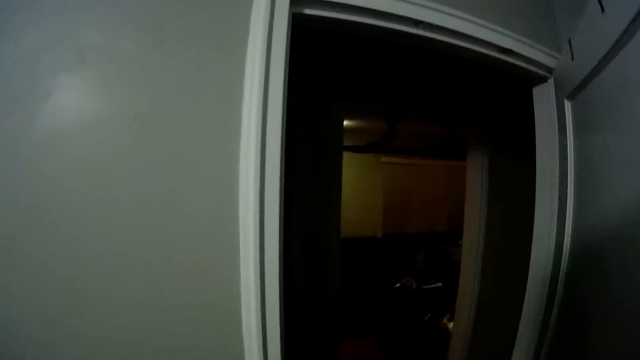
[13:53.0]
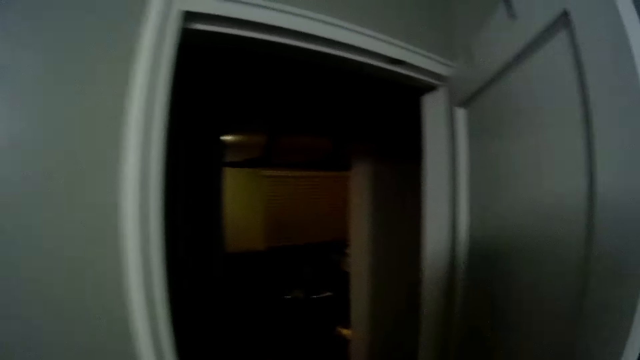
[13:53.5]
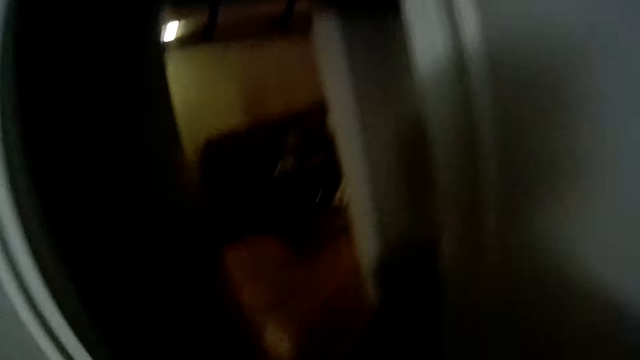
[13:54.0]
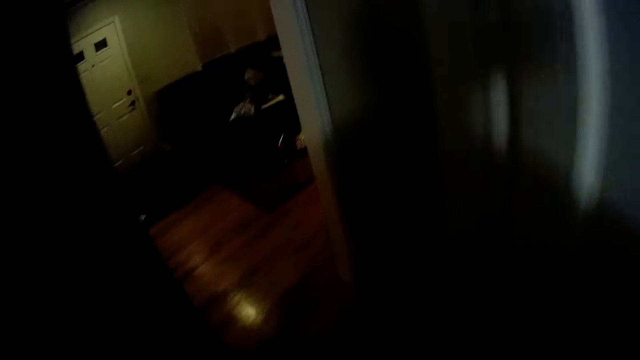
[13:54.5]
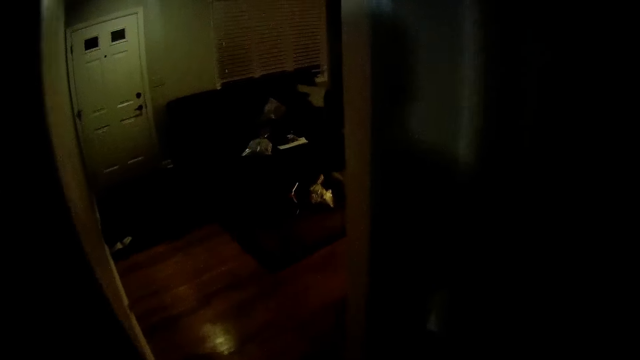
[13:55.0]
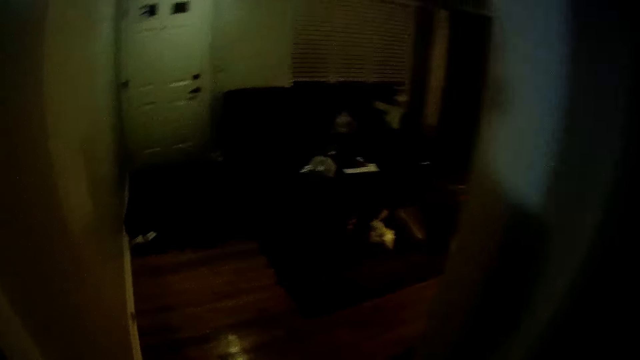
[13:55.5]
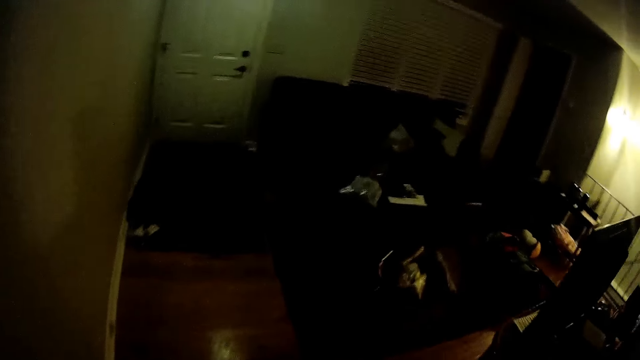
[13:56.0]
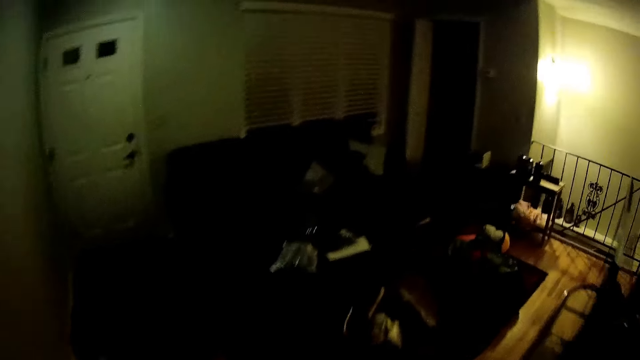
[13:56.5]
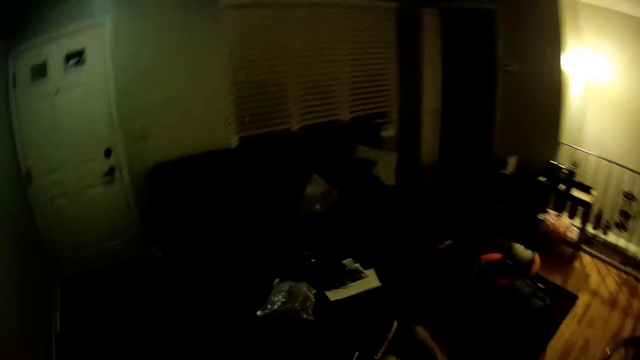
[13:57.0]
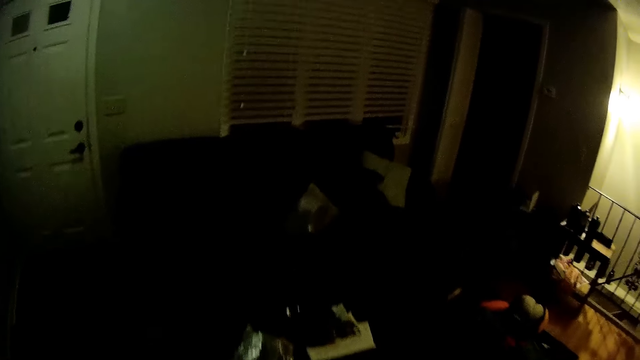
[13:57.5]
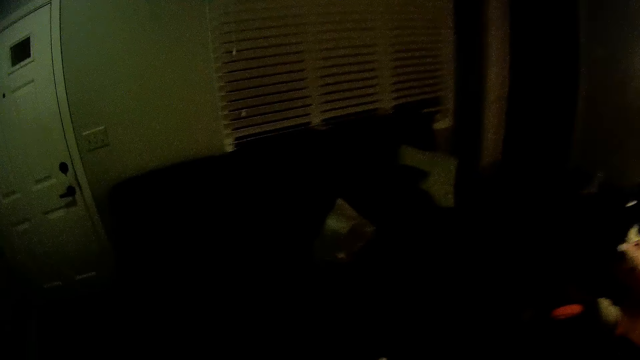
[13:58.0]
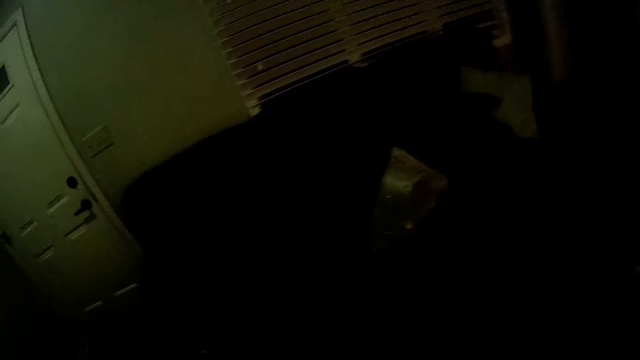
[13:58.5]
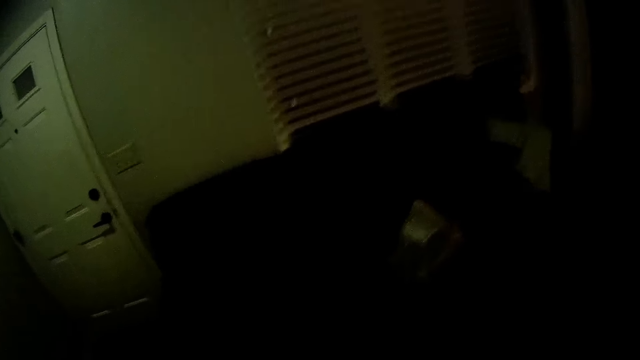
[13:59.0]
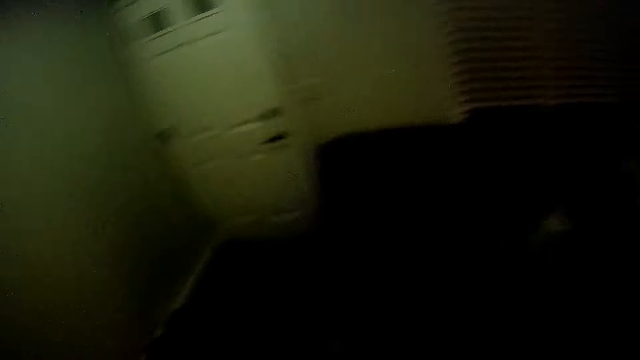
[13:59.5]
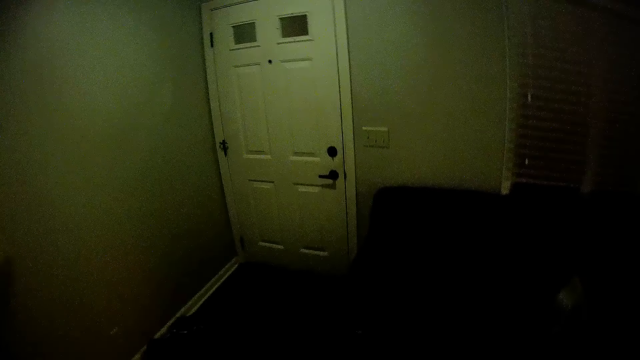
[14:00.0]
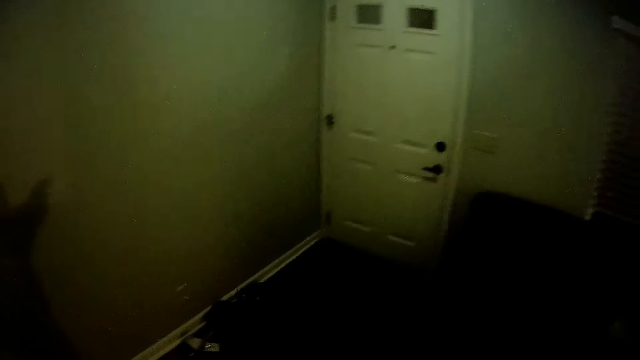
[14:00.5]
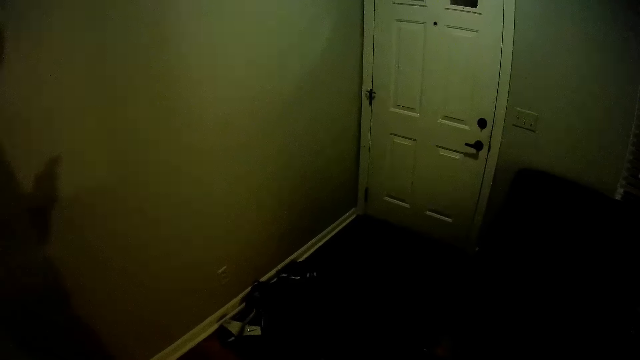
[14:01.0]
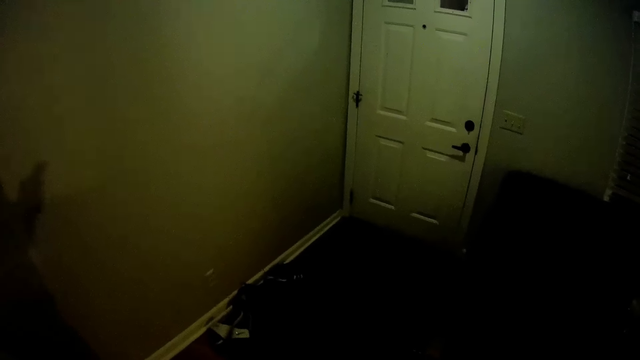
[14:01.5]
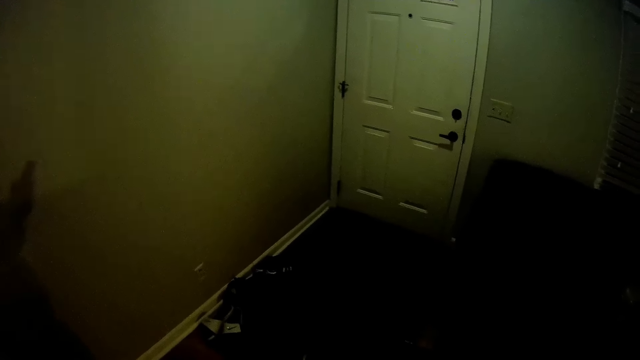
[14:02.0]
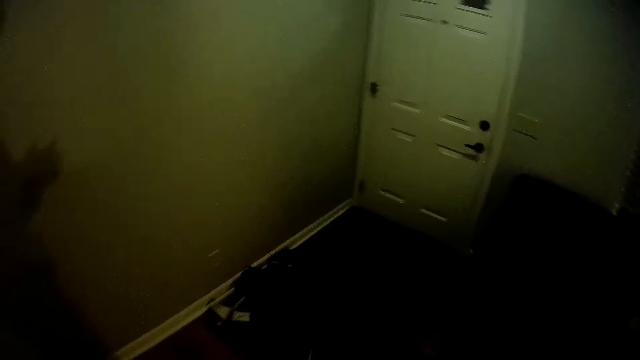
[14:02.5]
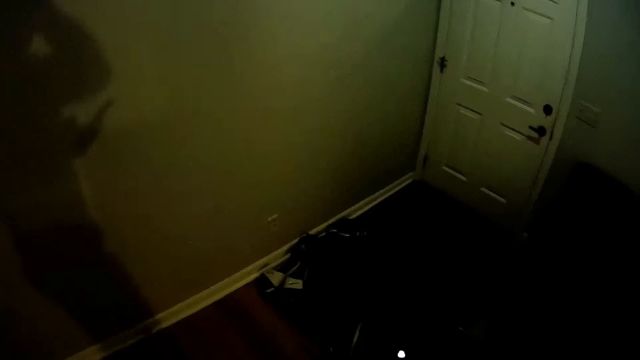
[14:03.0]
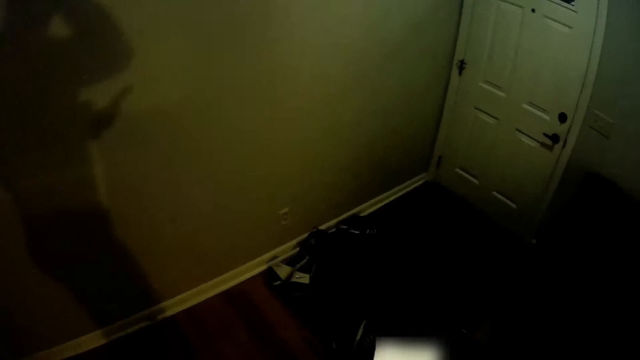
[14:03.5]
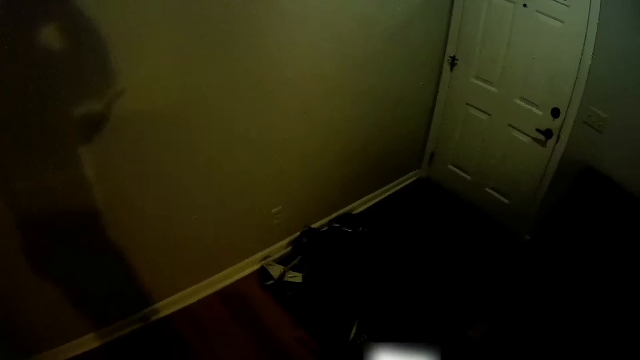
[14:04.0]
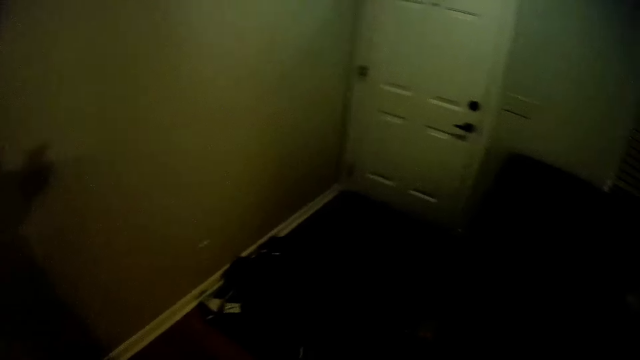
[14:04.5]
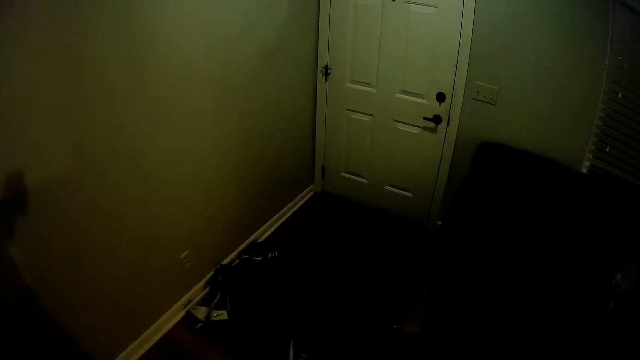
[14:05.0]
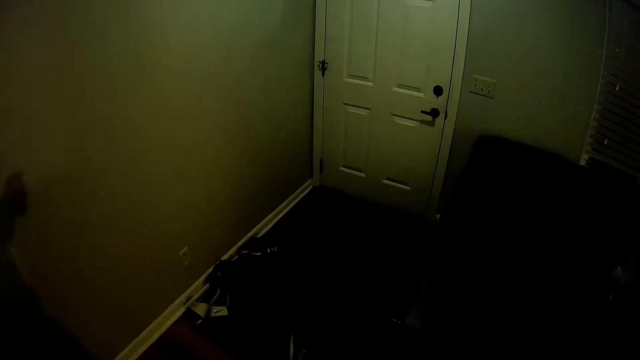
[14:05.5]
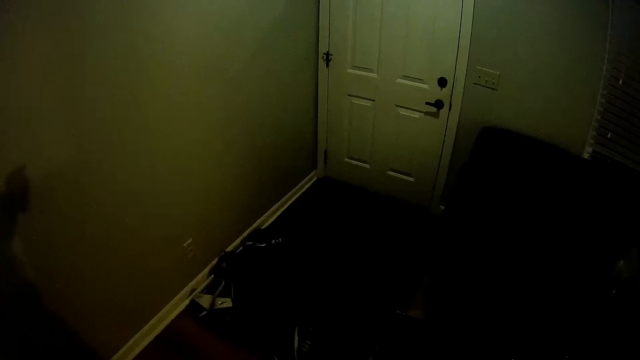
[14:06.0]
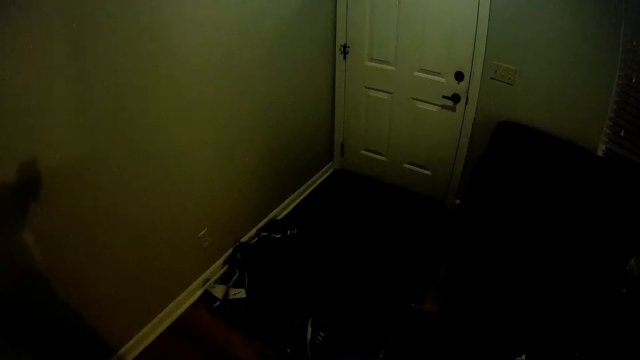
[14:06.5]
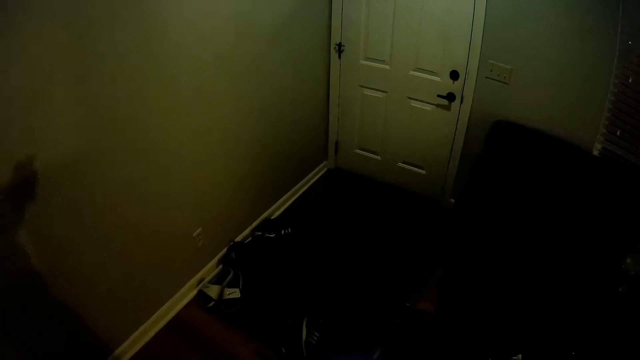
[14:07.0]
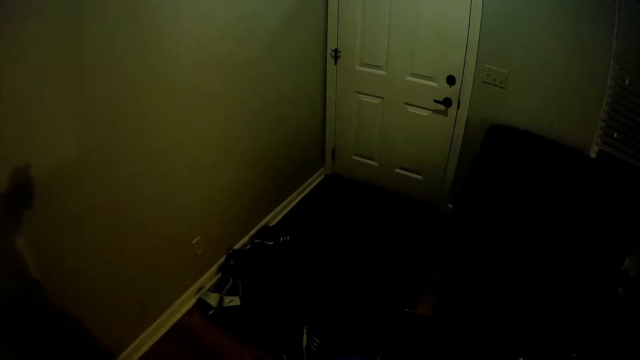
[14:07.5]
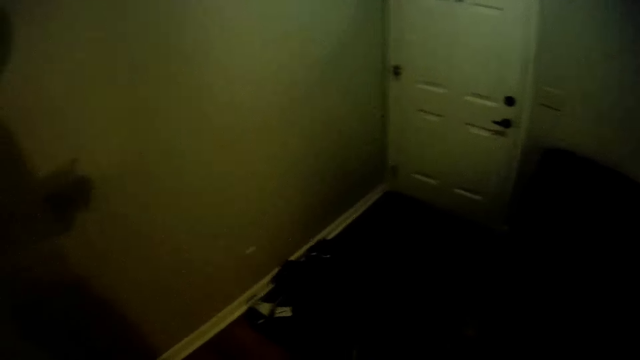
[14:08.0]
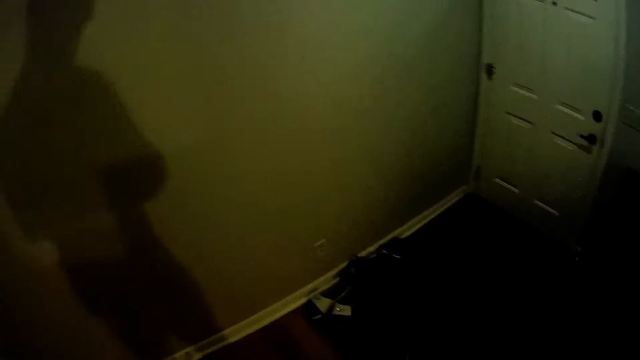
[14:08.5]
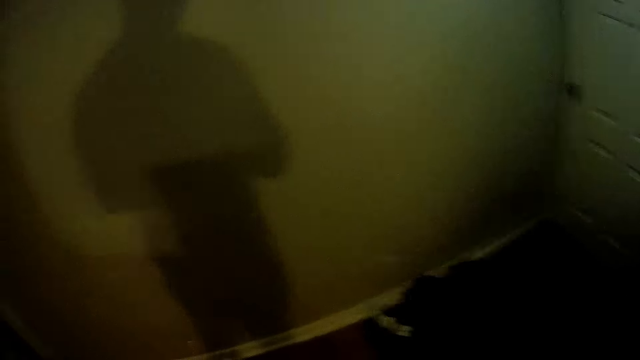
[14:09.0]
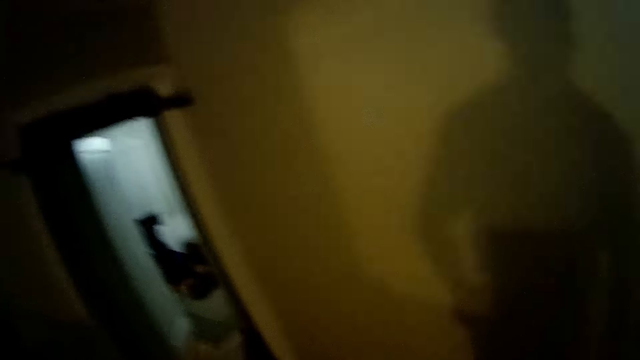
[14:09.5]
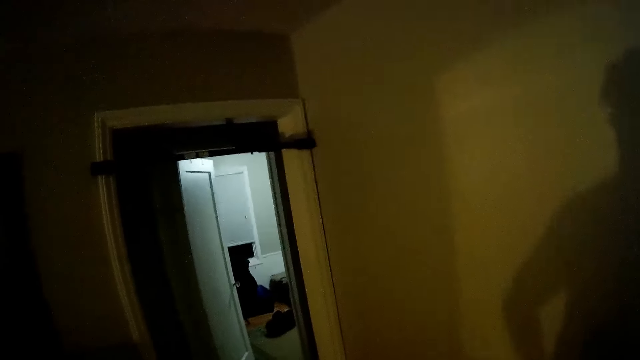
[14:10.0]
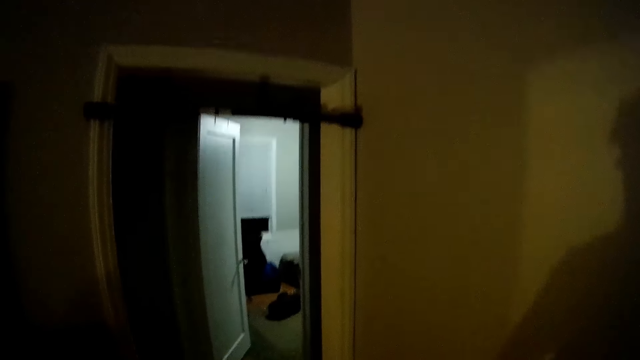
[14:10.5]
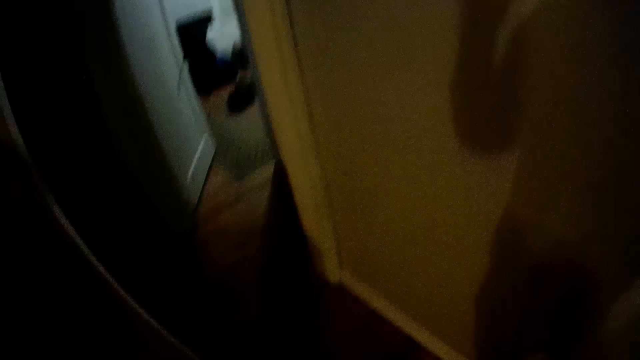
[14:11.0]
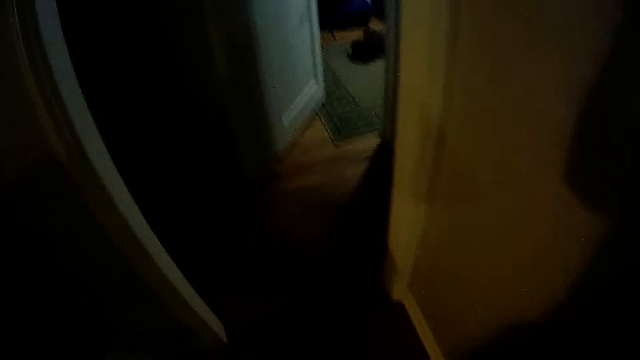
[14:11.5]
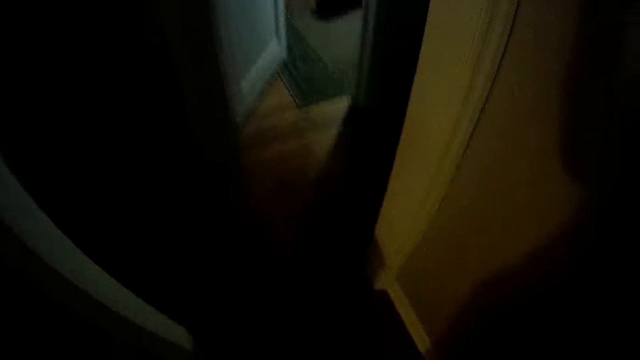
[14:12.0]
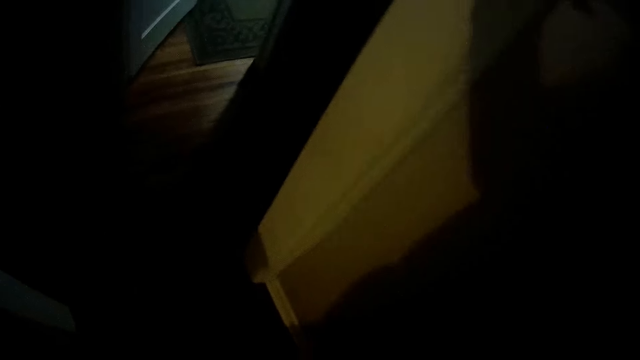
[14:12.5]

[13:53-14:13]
The camera wearer walks to a sitting room. He walks out of the room. He enters the living room. He scrolls over the phone. He operates the phone with his left hand. He walks out of the room.
